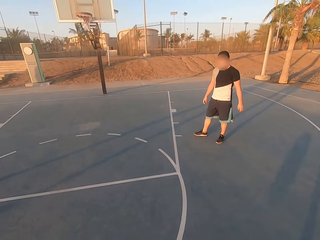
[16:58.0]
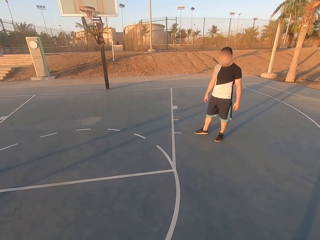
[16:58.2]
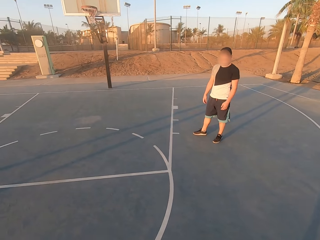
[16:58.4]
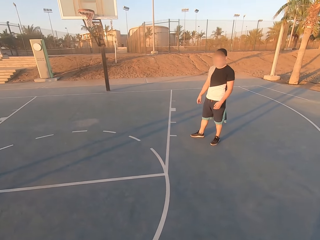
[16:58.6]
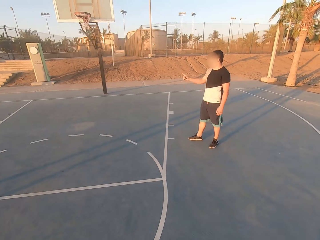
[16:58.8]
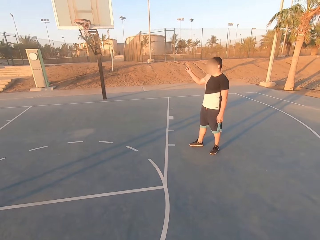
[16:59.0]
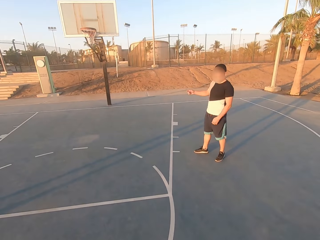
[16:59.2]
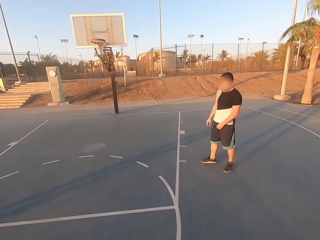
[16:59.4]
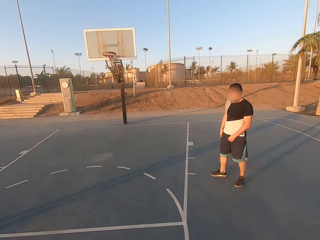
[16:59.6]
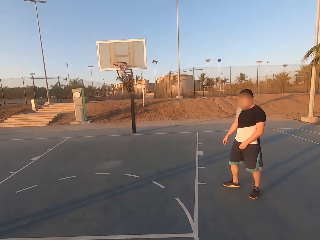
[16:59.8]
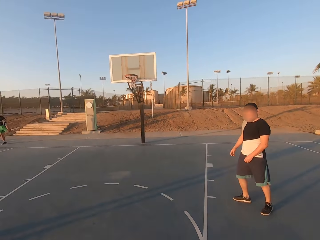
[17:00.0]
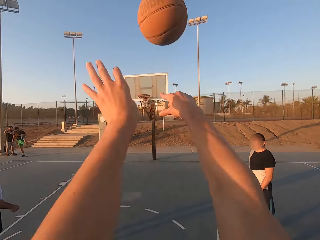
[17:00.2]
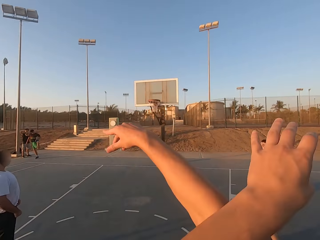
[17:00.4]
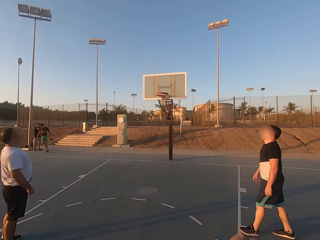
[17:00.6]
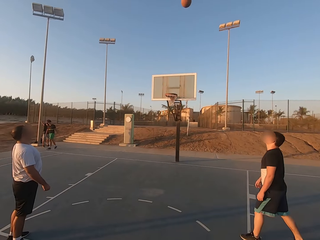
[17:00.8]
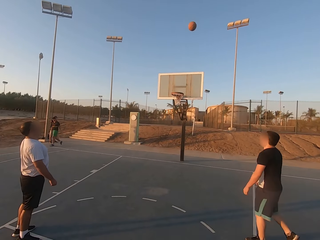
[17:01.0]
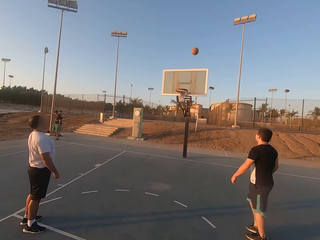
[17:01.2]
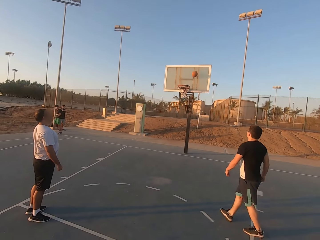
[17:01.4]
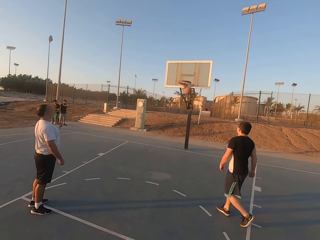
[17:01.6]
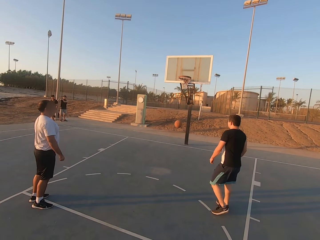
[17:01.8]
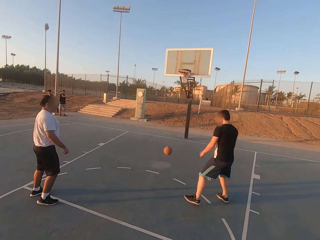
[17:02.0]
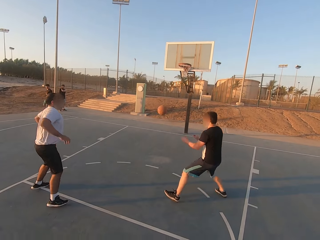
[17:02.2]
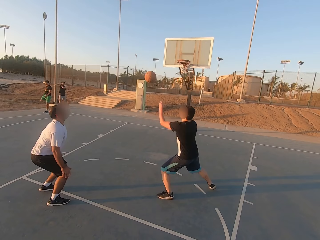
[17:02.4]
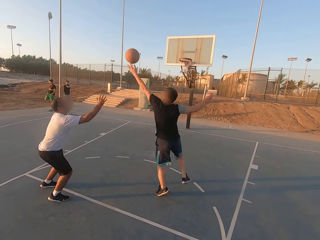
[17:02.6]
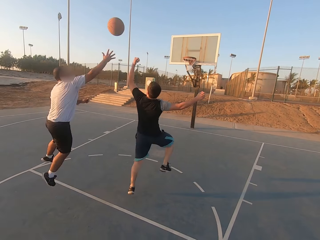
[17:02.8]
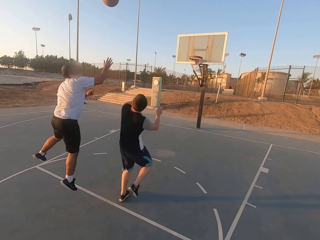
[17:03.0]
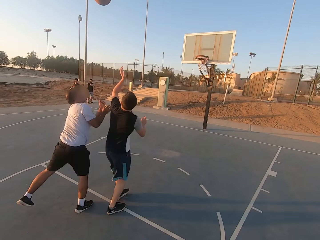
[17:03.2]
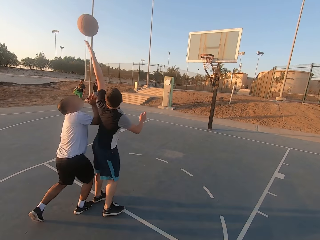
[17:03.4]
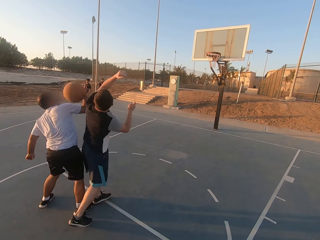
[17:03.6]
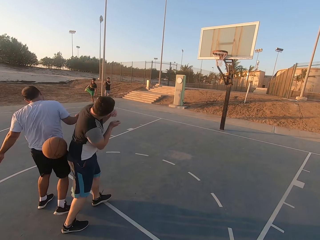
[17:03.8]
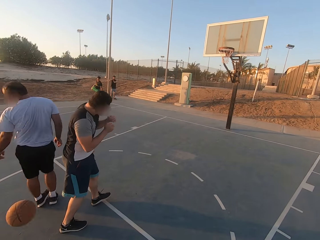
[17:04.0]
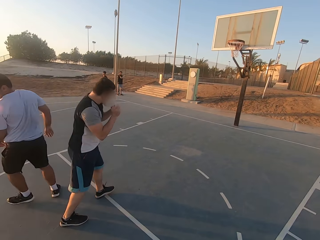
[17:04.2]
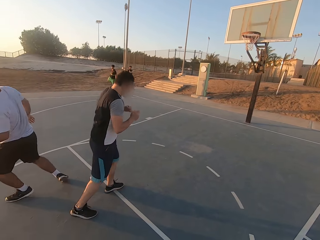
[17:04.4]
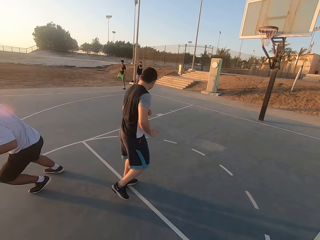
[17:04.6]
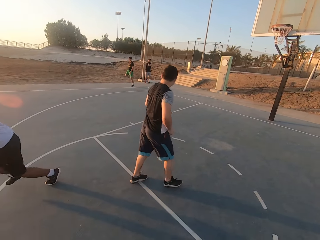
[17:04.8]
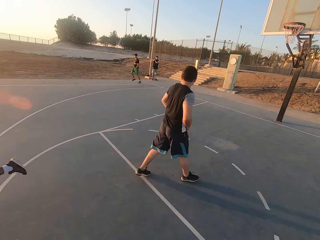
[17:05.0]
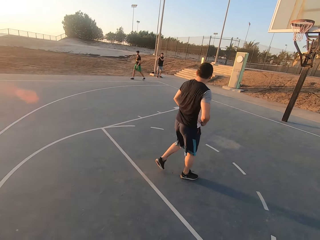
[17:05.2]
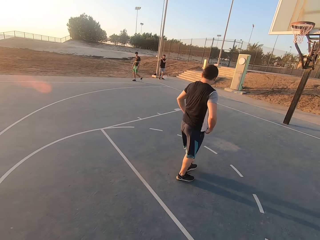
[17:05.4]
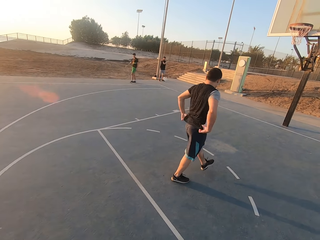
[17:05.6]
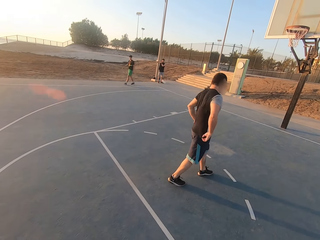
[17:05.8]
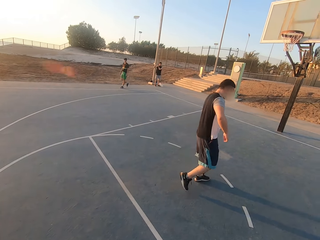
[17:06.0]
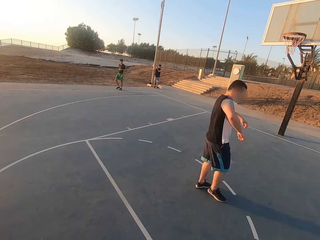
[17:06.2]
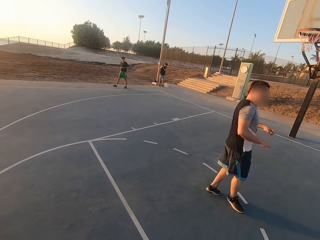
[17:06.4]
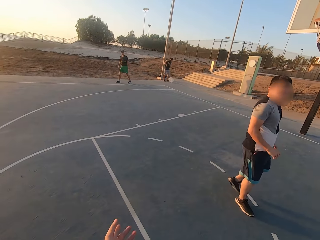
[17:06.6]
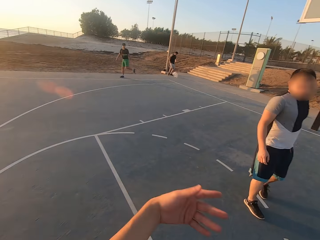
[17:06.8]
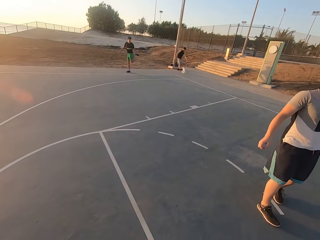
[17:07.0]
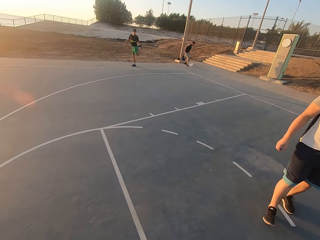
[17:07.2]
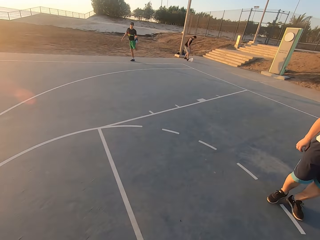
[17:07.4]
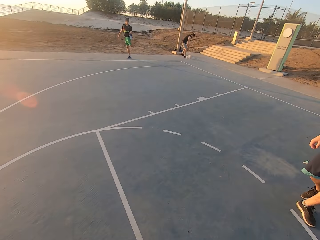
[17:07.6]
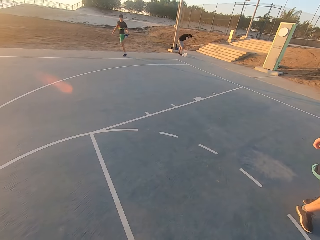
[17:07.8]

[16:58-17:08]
The camera wearer throws the ball in the hoop. A man taps the ball. The camera wearer walks. The man walks. Another man walks.

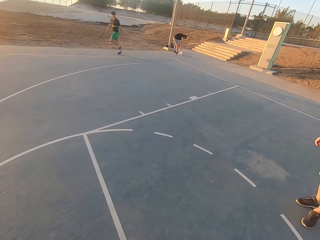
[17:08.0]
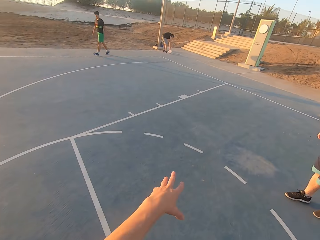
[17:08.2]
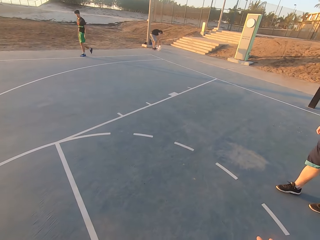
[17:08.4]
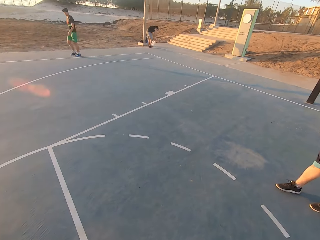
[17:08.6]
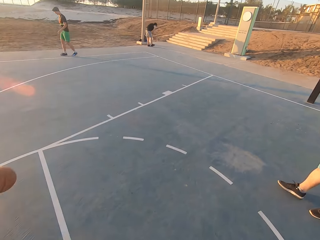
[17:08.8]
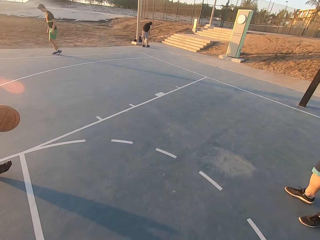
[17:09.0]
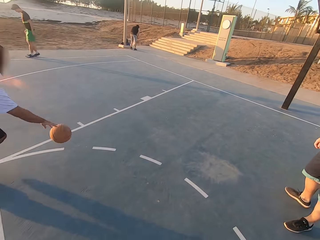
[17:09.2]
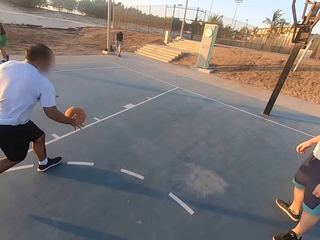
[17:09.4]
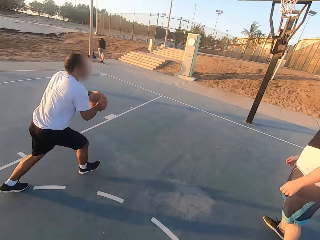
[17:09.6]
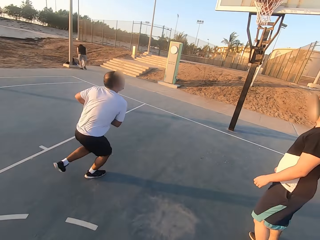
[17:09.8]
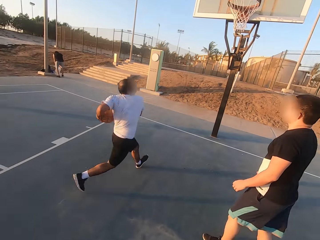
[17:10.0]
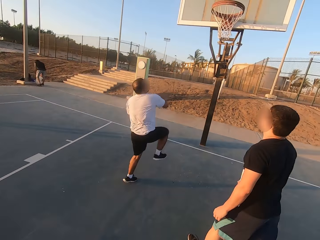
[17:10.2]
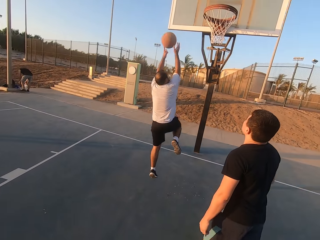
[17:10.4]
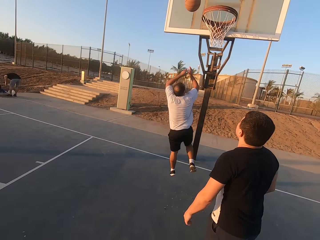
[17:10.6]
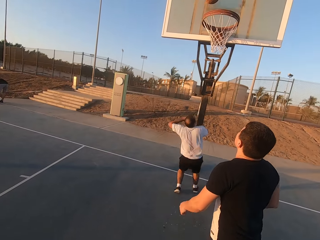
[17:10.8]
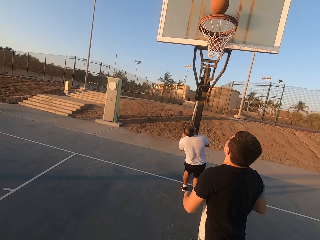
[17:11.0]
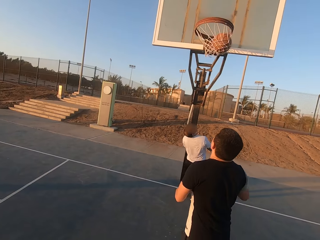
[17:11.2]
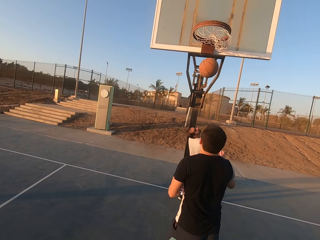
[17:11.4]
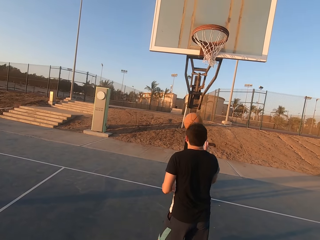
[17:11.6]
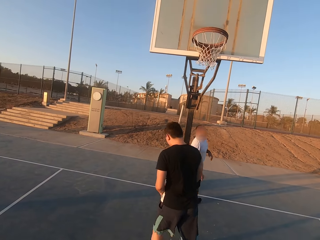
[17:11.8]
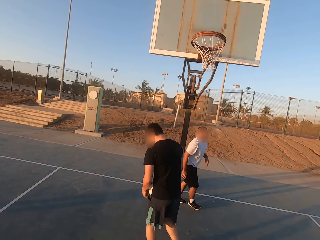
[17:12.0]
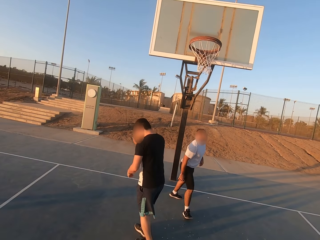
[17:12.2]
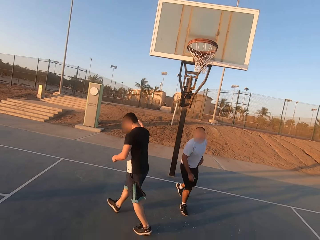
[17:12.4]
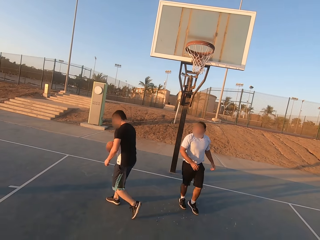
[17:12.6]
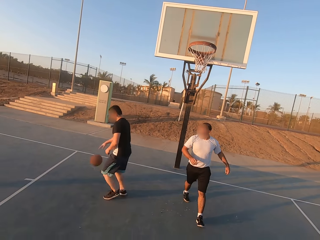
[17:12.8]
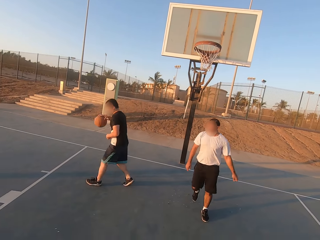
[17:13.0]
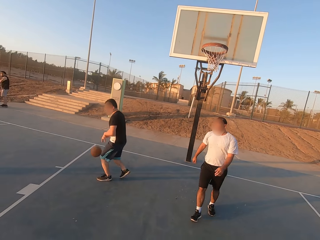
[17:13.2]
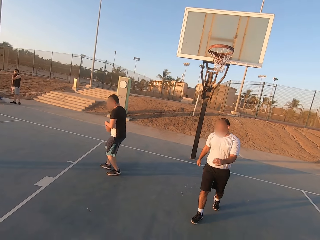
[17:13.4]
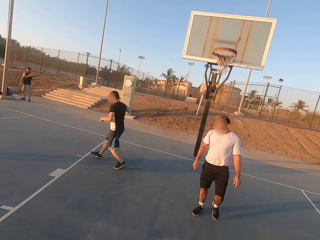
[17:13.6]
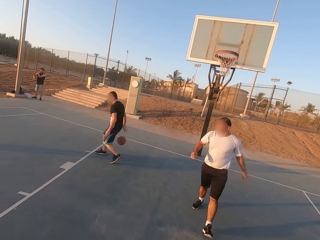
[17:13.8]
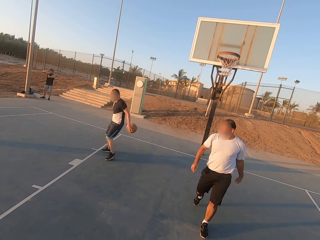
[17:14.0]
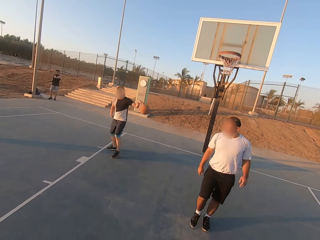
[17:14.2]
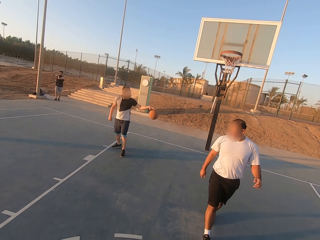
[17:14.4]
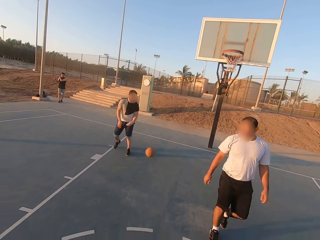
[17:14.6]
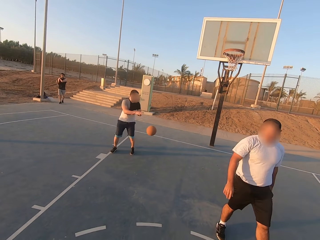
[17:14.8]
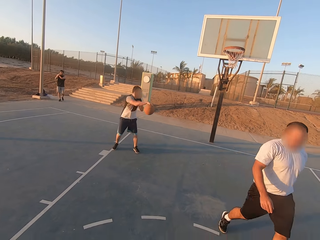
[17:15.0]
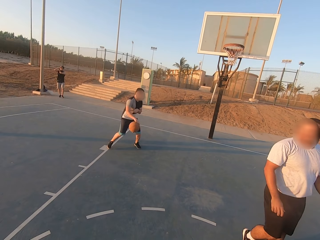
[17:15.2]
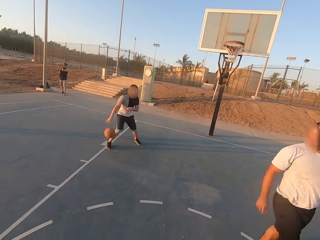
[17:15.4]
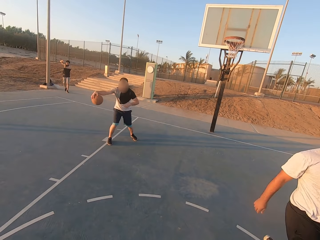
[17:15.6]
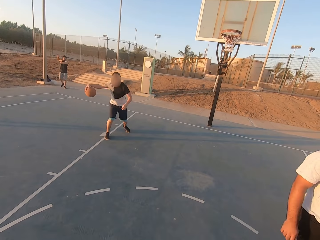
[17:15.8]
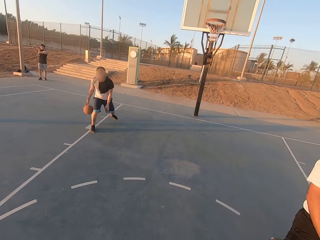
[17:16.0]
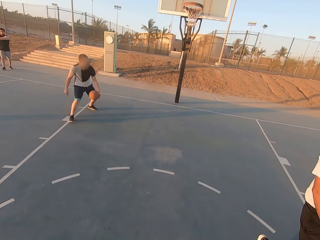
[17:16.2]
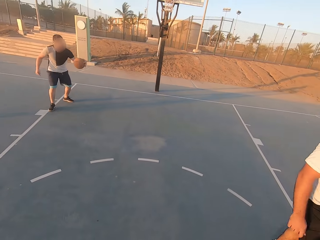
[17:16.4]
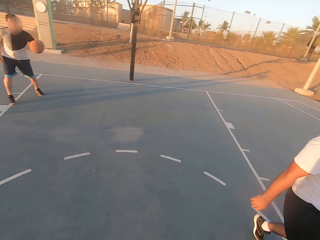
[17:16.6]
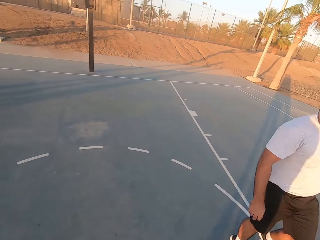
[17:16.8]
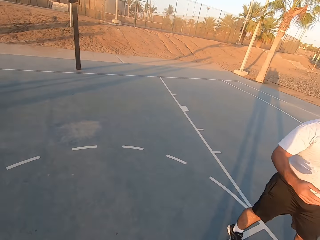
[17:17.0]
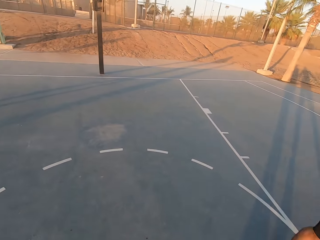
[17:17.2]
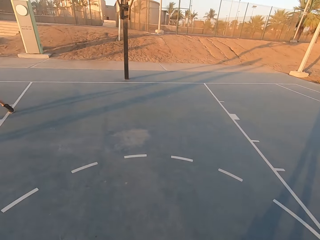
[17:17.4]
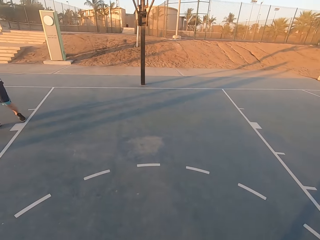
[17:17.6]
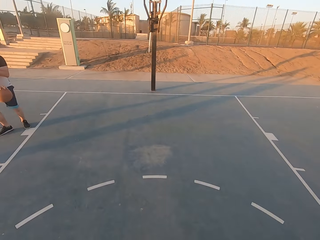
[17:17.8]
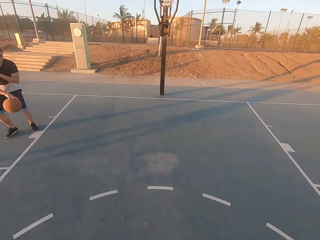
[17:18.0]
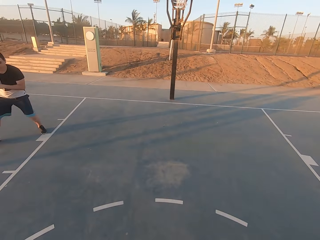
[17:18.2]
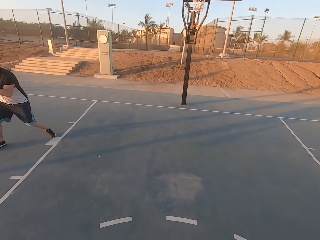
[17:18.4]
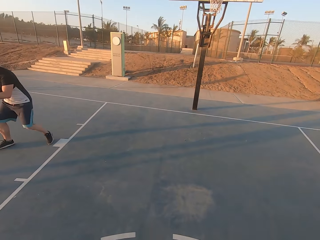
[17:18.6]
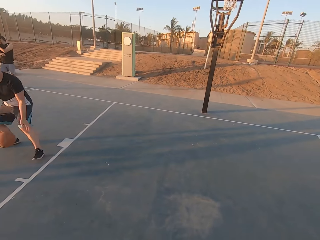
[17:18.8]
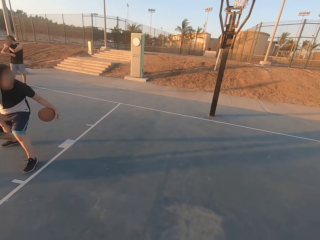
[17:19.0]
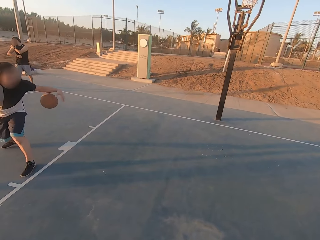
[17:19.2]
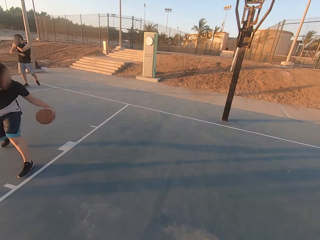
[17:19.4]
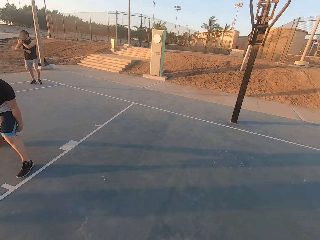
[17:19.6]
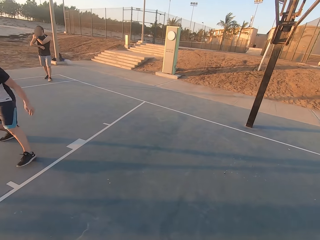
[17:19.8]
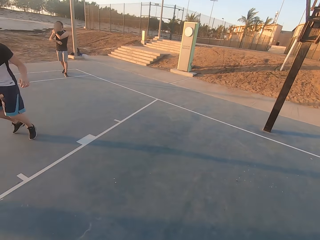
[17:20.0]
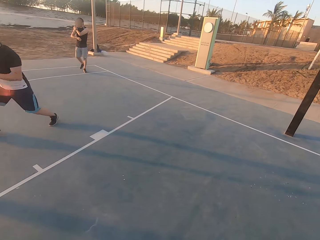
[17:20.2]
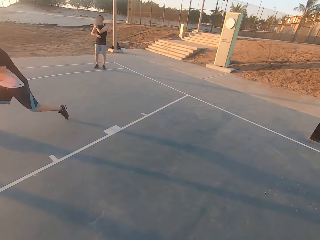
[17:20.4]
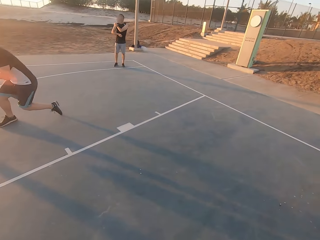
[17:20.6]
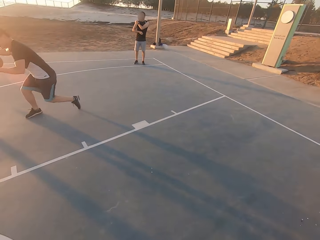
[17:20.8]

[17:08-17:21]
A man dribbles the ball. The man throws the ball in the hoop. He jumps. He makes a basket. Another man dribbles the ball. The first man walks. The other man dribbles the ball again. Another man walks. The first man walks again.
